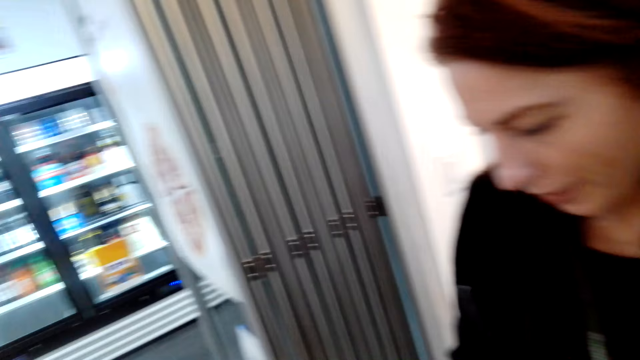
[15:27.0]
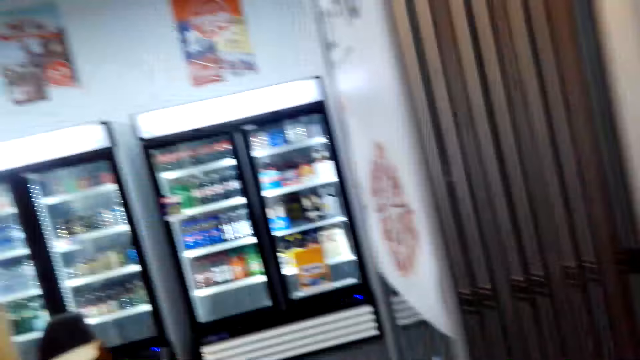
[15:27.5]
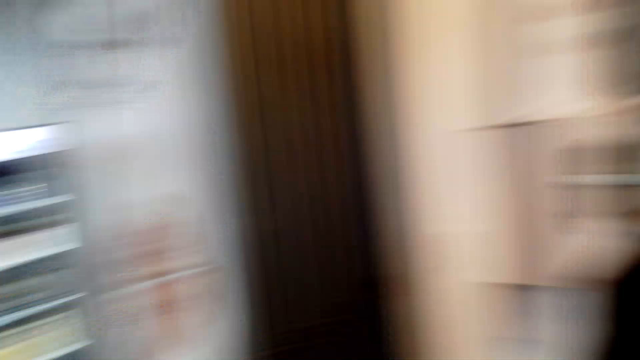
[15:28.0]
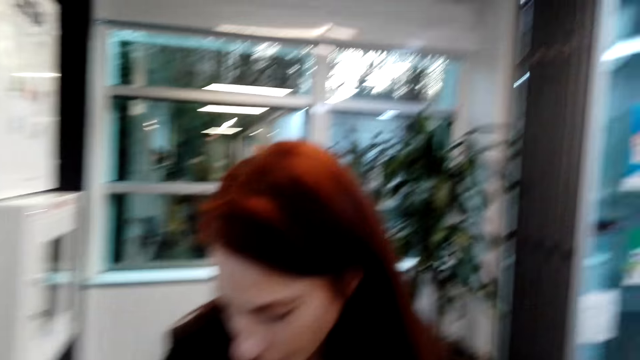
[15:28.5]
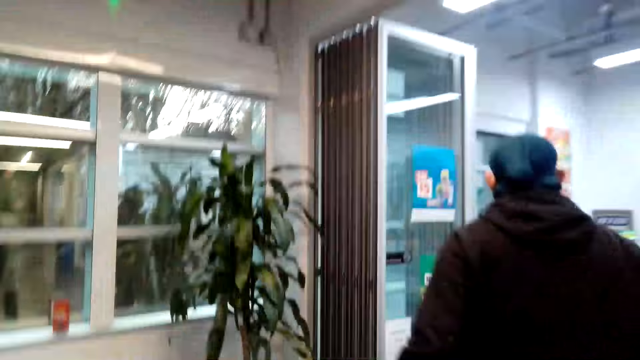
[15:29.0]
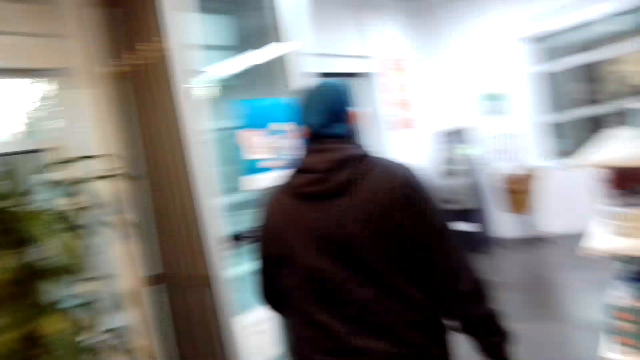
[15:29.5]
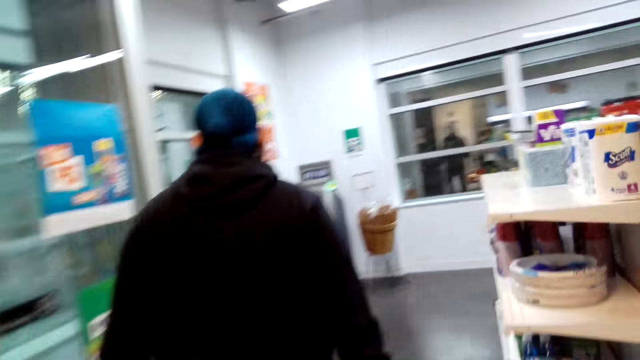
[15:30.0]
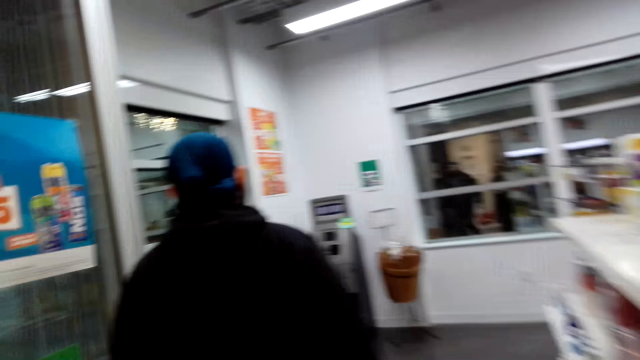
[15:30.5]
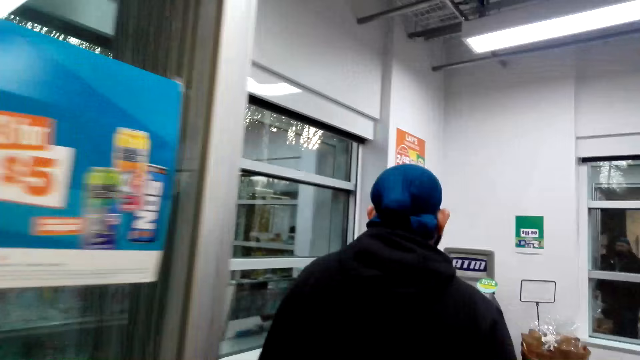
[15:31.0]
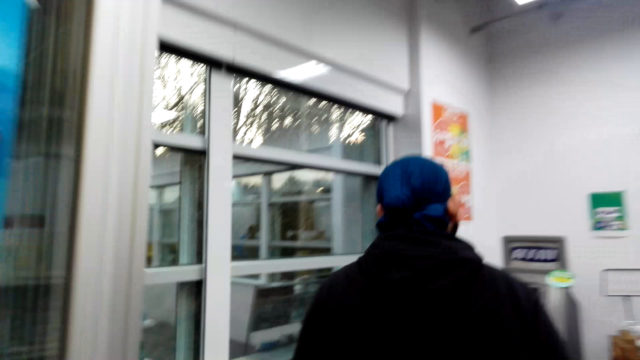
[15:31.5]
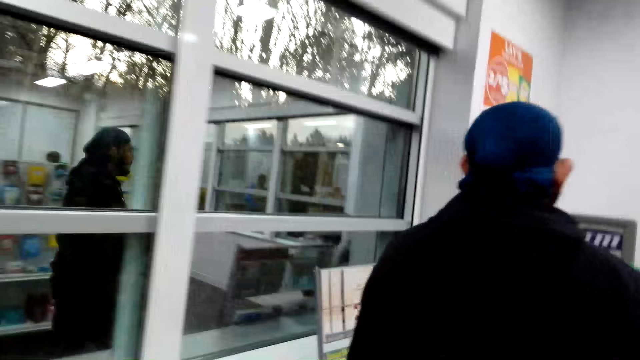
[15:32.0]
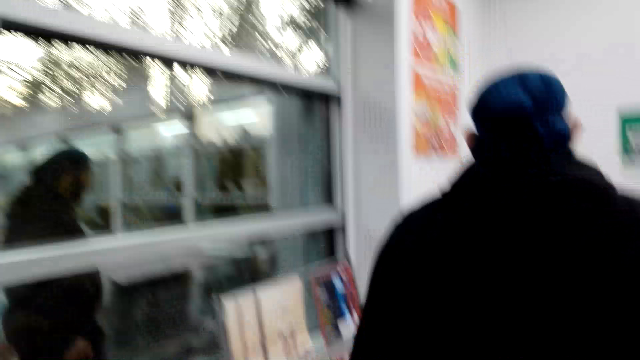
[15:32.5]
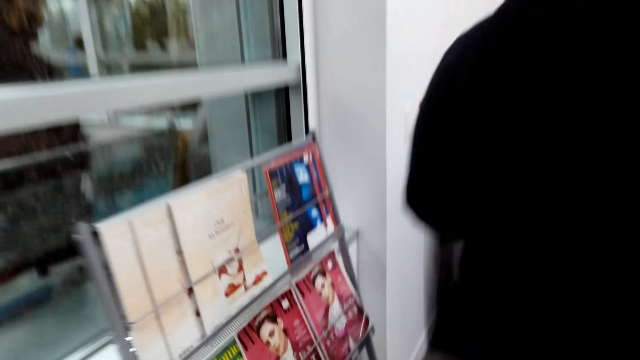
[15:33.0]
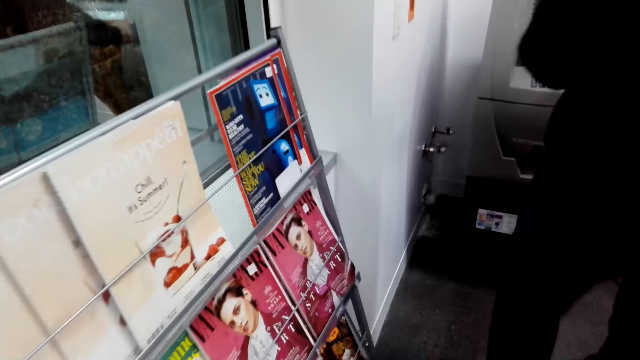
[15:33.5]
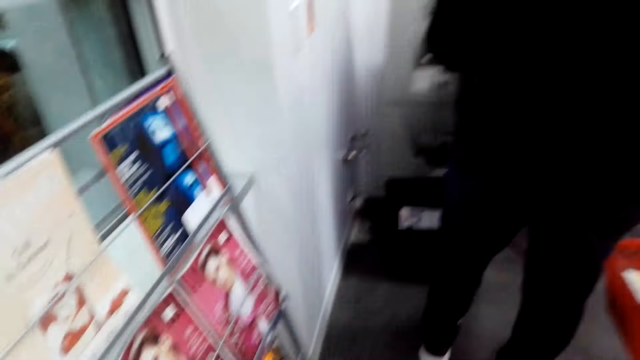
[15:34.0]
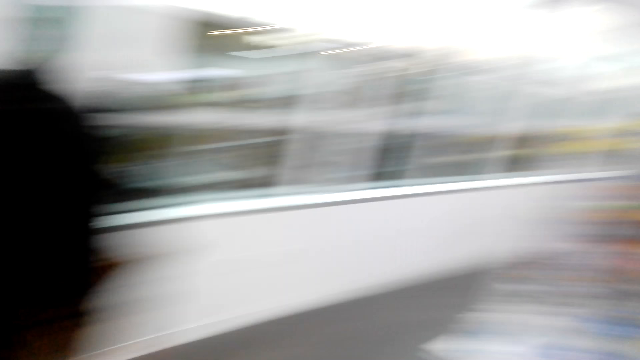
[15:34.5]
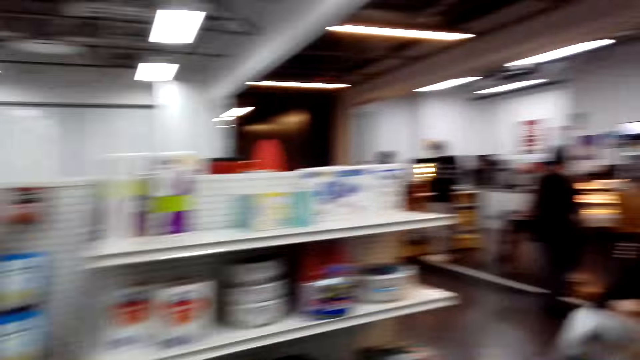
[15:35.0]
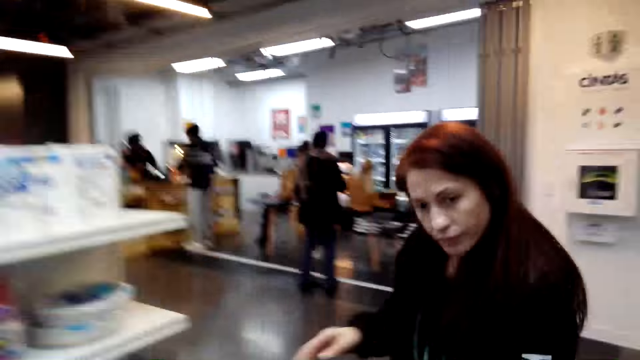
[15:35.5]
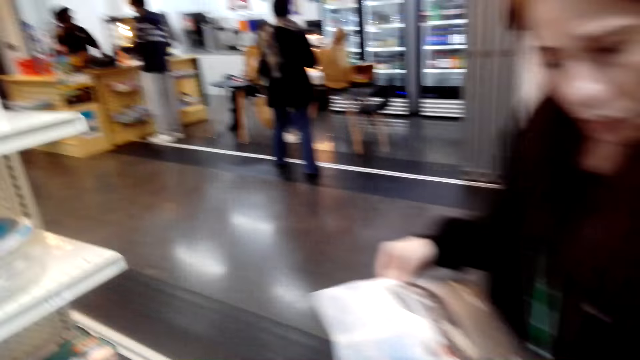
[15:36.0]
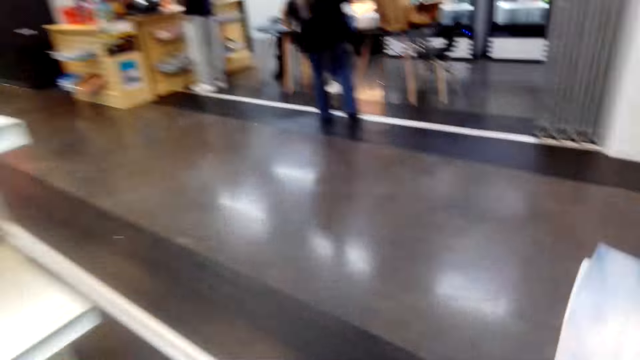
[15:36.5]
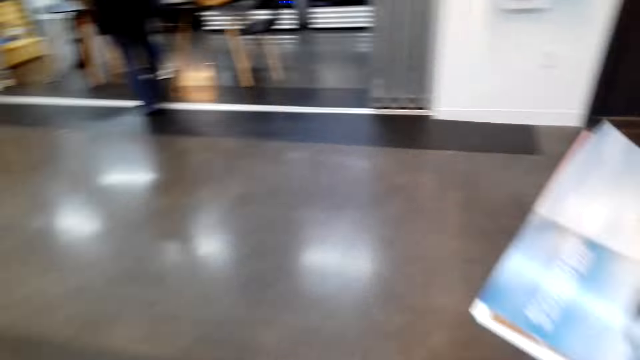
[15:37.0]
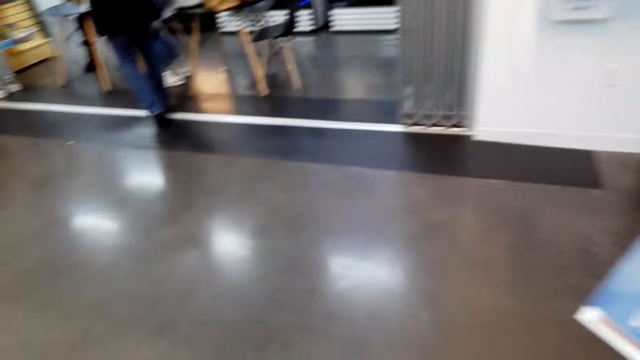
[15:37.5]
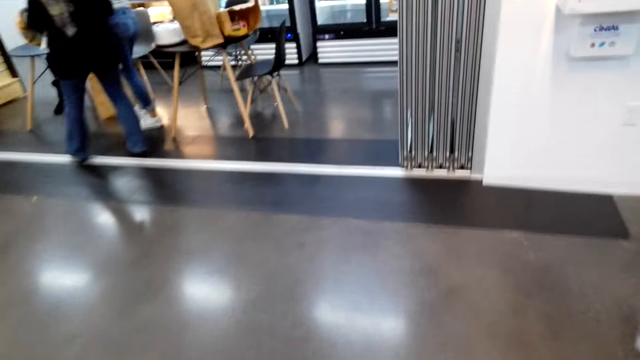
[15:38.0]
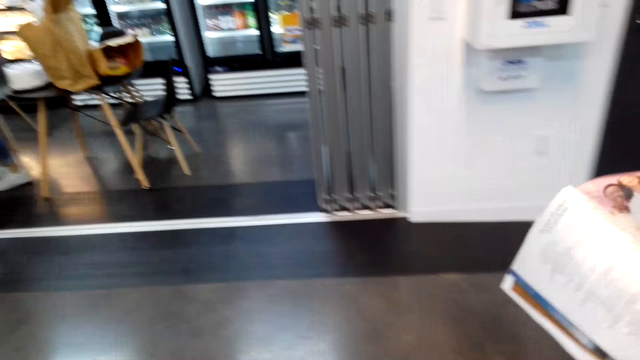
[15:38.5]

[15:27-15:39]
The camera wearer turns around and walks towards the magazine rack. They look at a person. They turn around and look around. They converse with a woman. The woman holds a magazine.

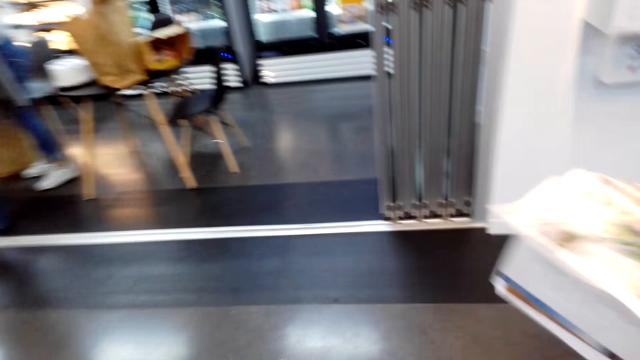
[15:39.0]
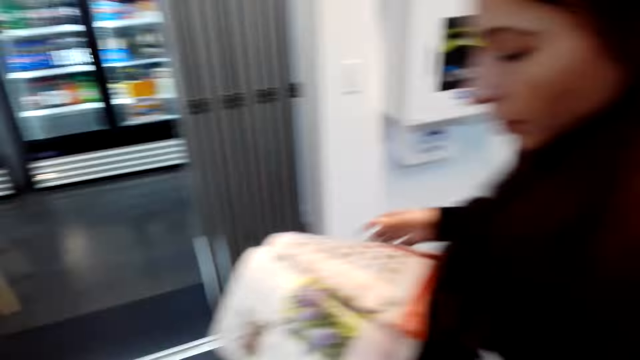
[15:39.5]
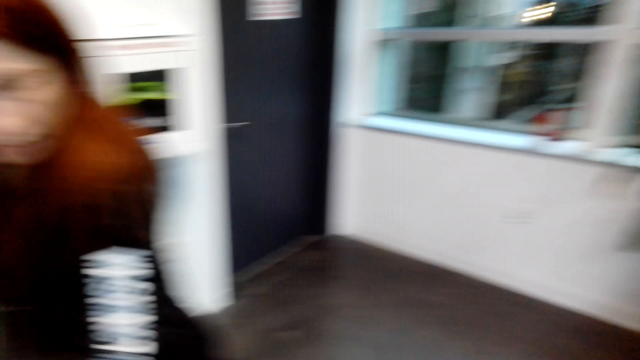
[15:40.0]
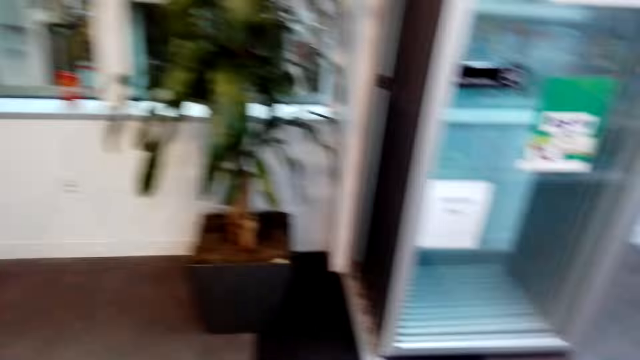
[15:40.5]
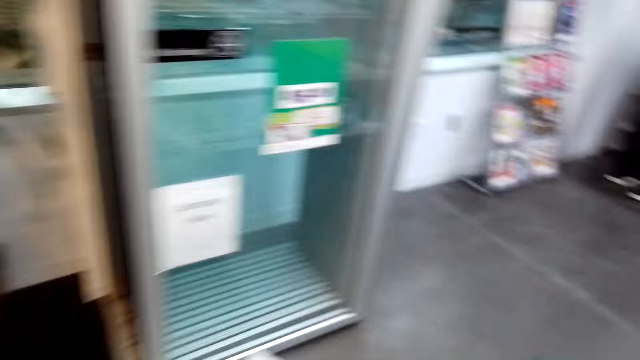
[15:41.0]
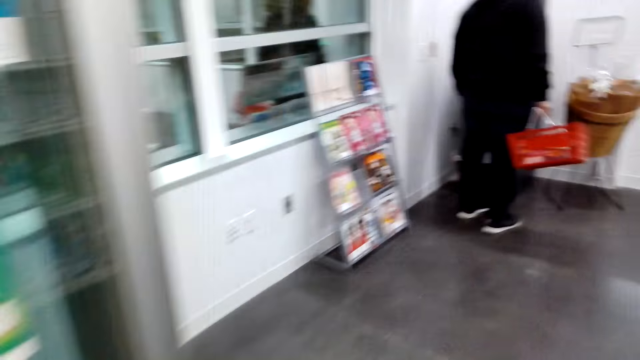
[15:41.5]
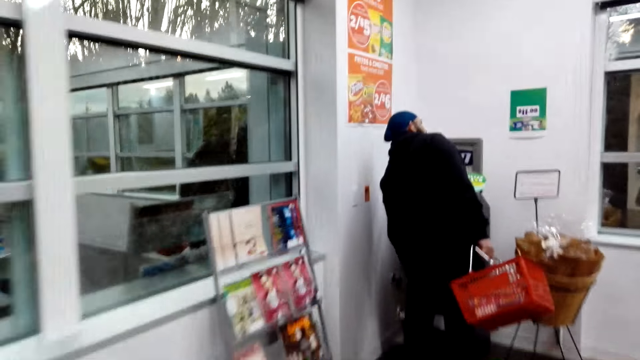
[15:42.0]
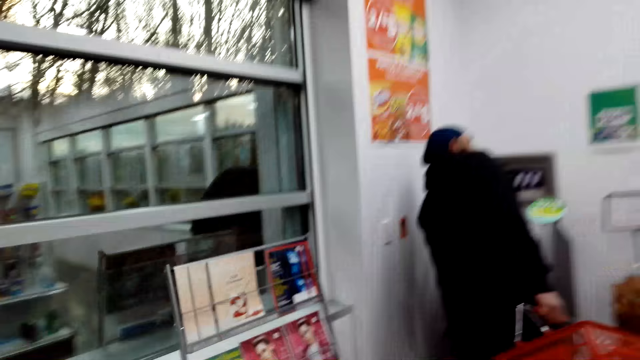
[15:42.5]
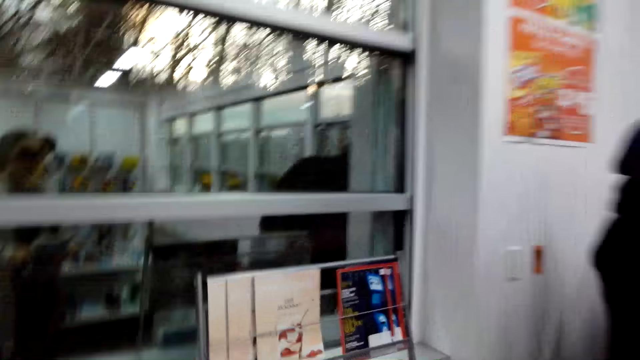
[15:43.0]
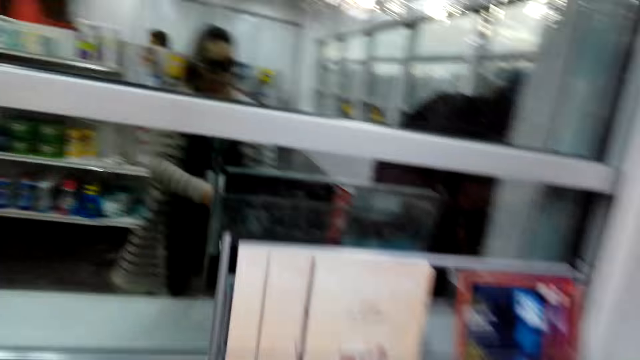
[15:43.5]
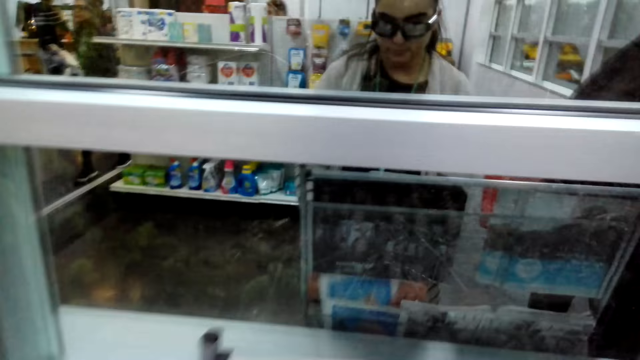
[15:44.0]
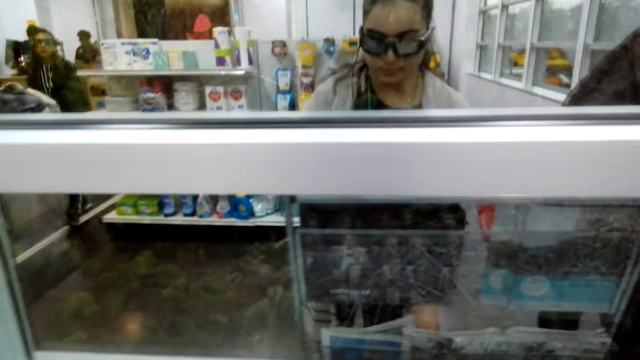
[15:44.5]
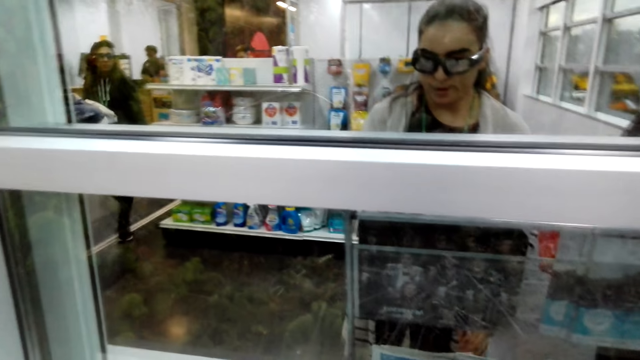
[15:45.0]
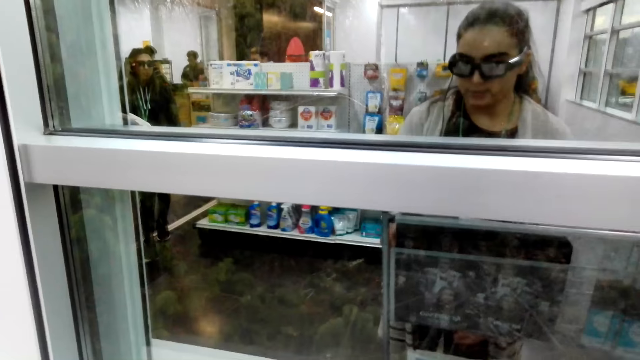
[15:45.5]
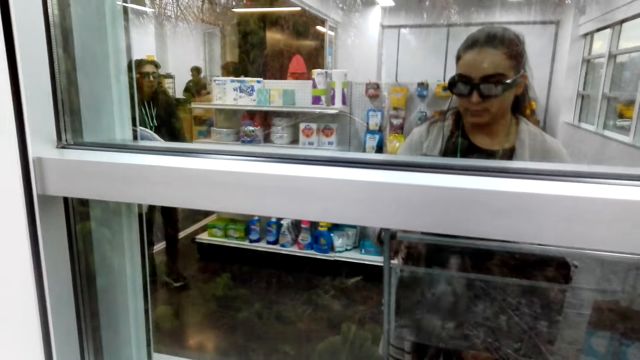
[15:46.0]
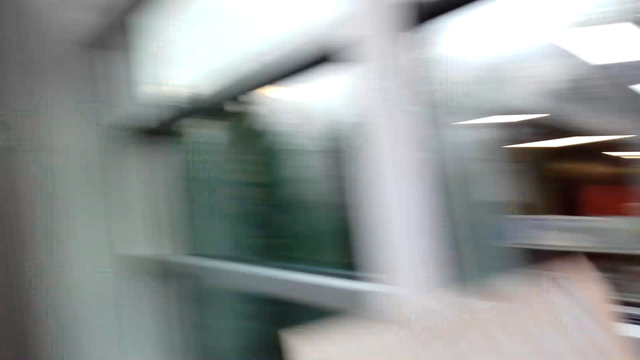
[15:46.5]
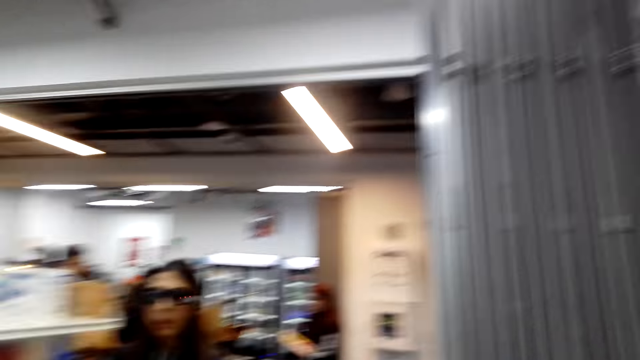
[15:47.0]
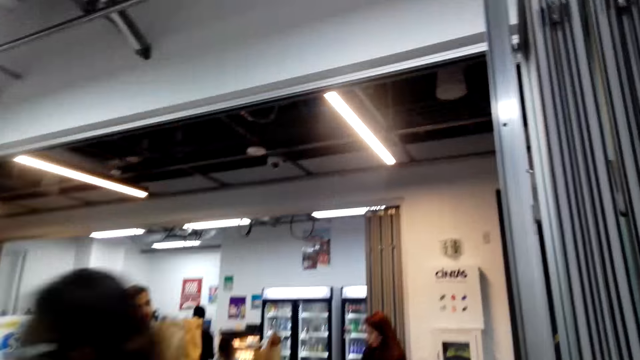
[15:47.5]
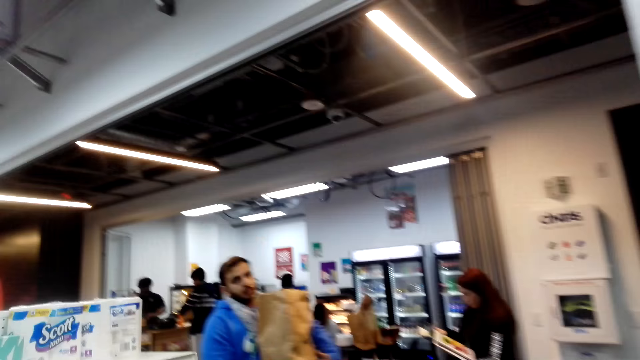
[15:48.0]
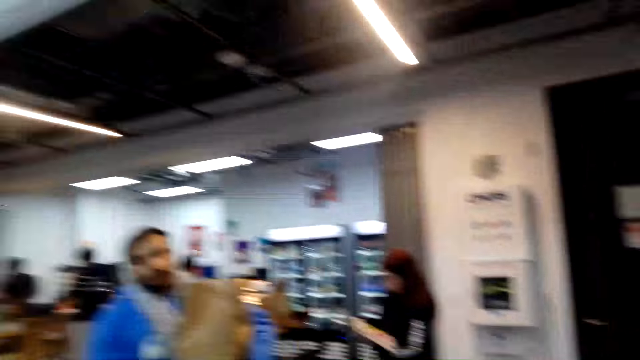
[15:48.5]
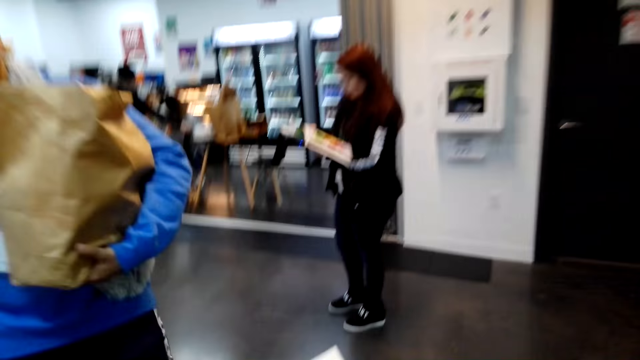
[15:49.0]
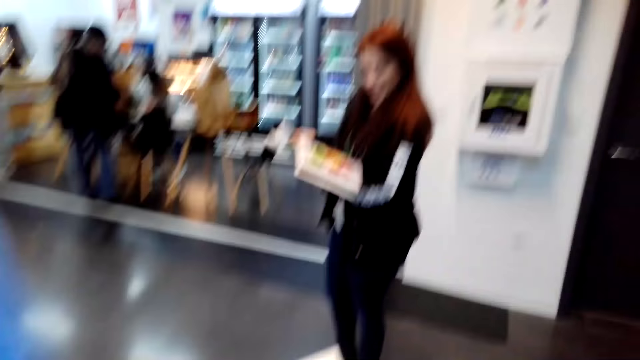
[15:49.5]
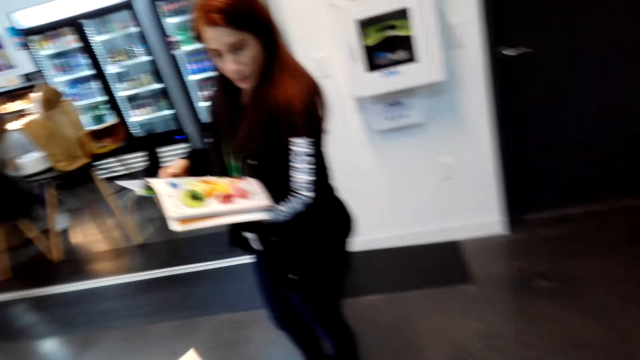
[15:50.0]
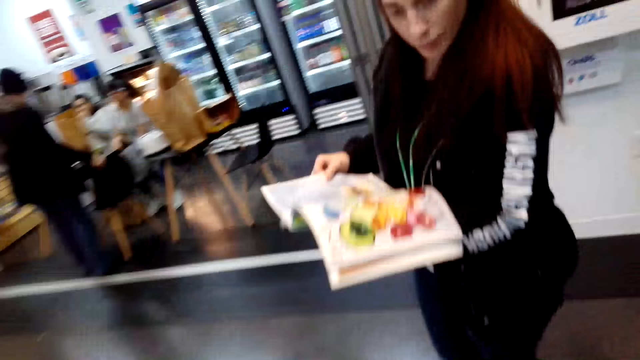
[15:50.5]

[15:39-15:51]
The camera wearer turns around. They walk towards the magazine rack. They look at the pamphlets. They return a magazine on the rack. They pick up another magazine. They walk back to a woman with the magazine. The woman holds the paper bag. The camera wearer converses with the woman. The woman holds the magazine.
